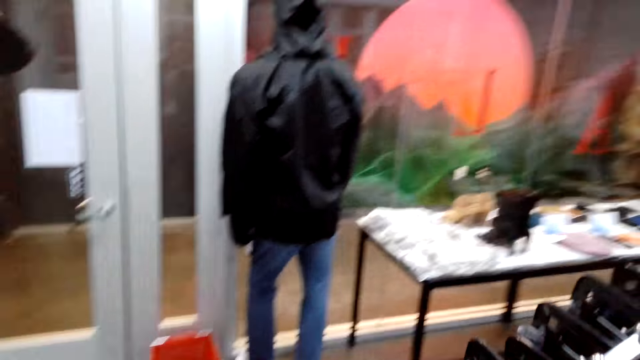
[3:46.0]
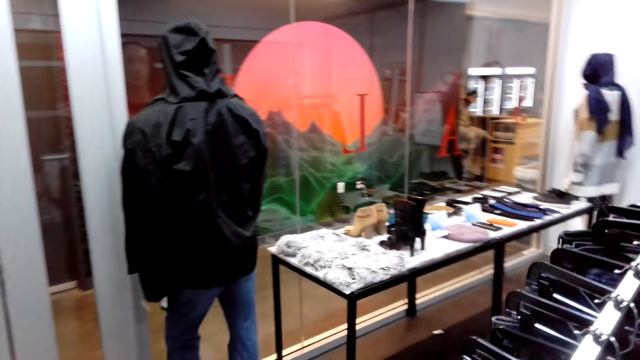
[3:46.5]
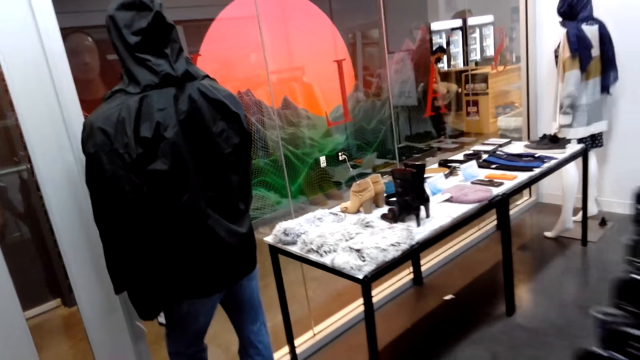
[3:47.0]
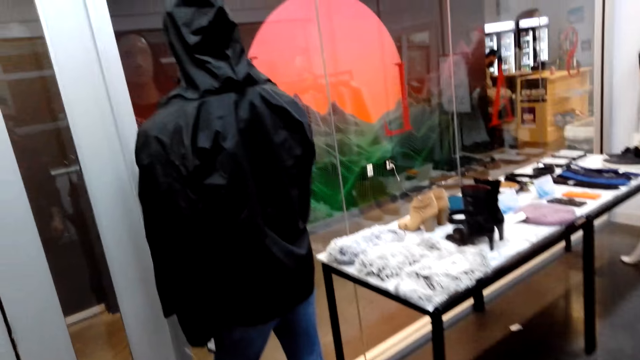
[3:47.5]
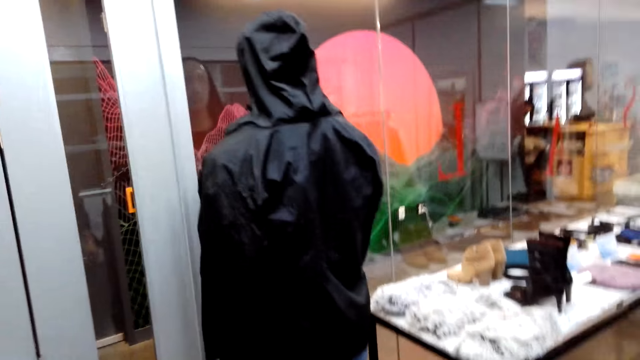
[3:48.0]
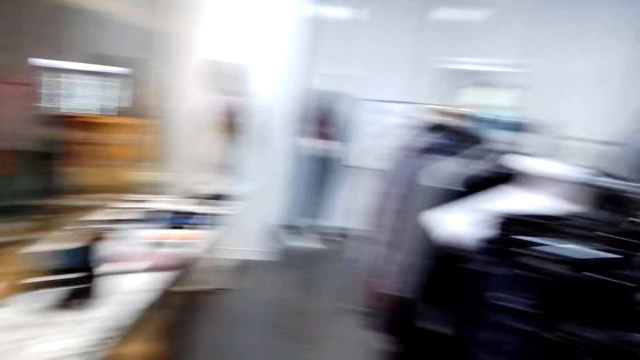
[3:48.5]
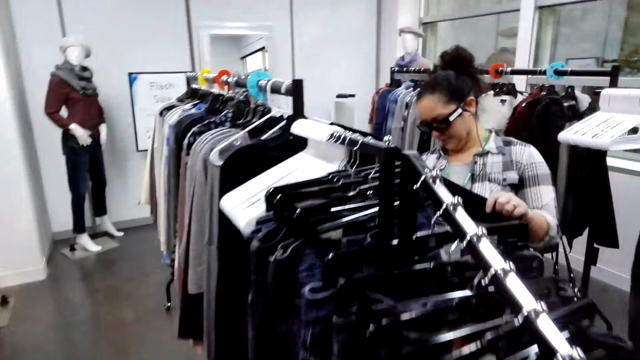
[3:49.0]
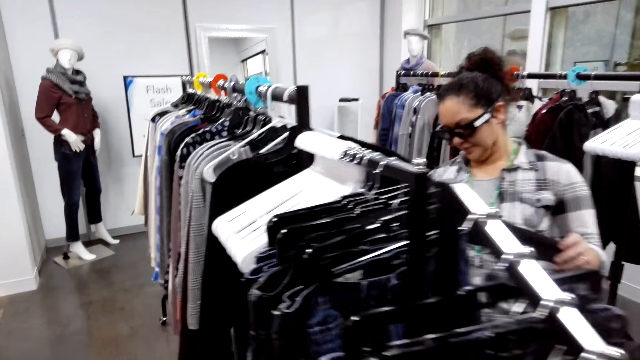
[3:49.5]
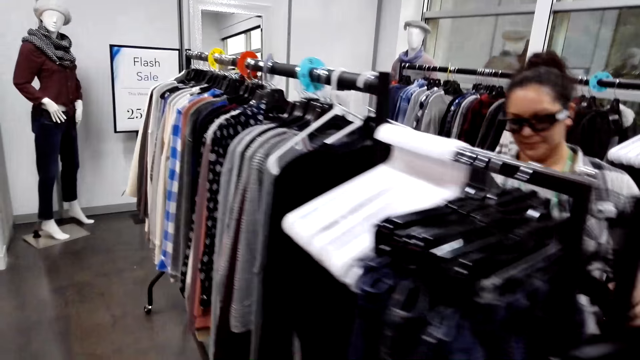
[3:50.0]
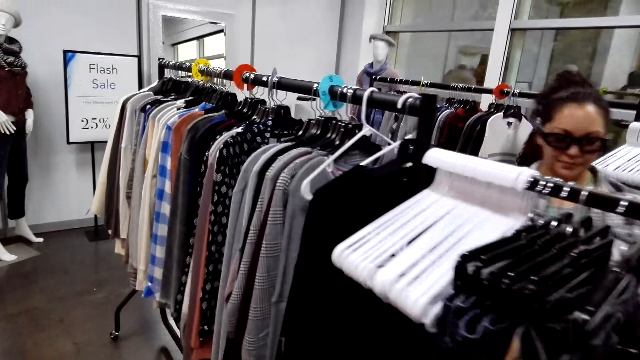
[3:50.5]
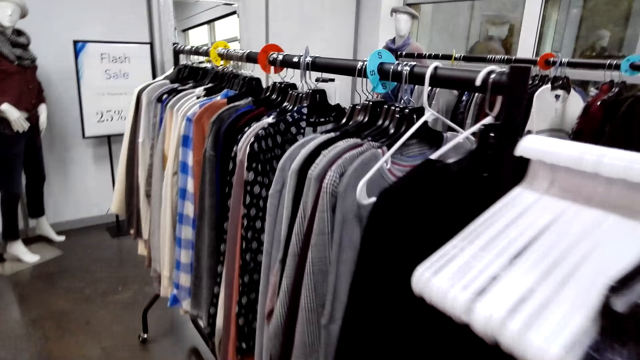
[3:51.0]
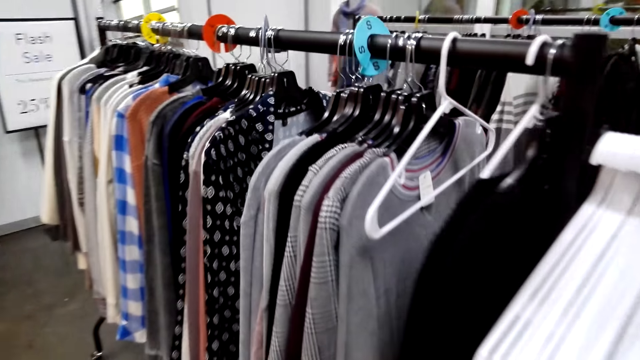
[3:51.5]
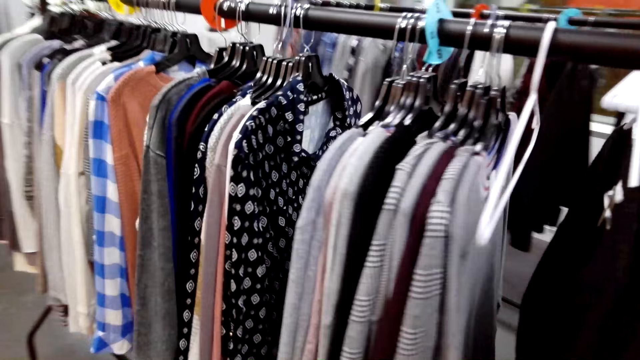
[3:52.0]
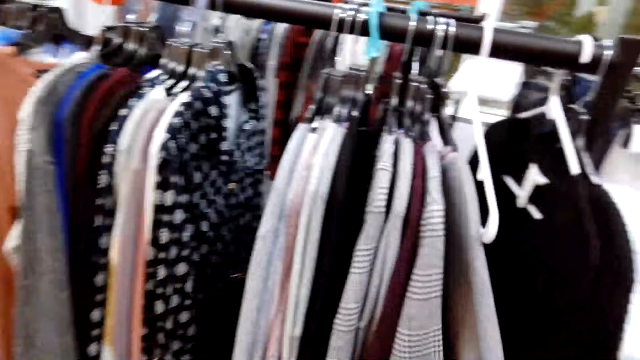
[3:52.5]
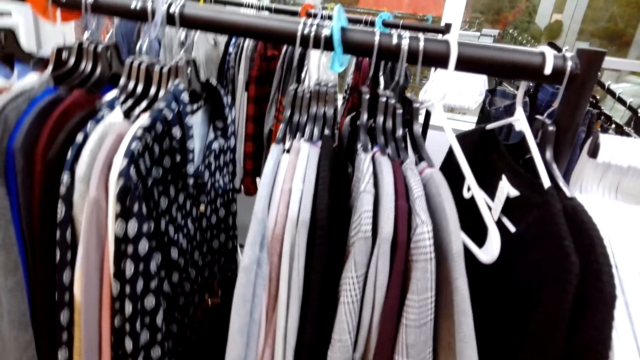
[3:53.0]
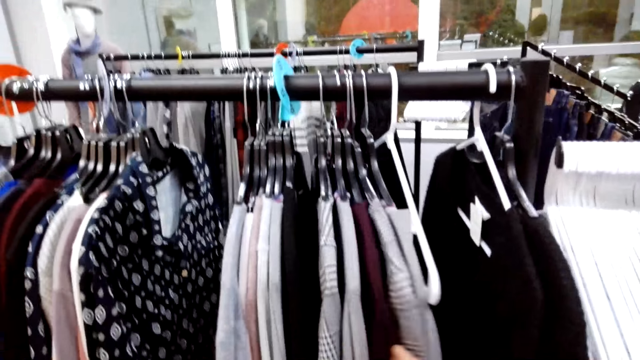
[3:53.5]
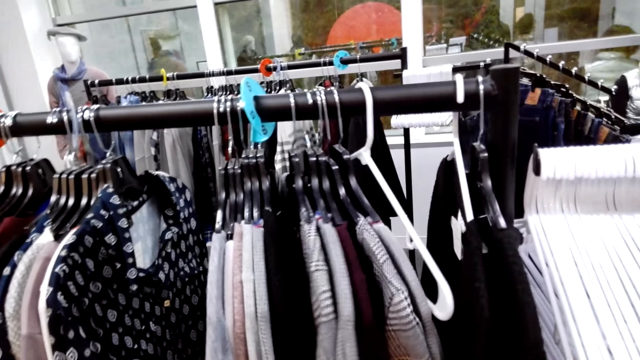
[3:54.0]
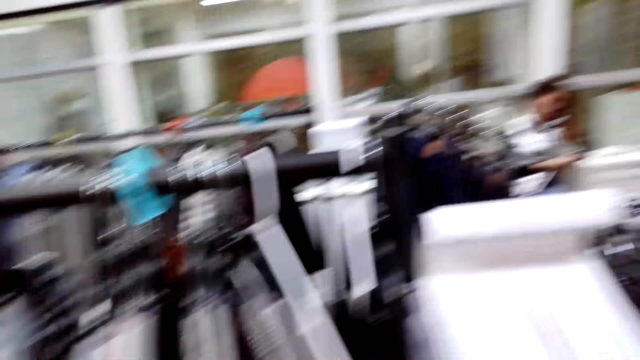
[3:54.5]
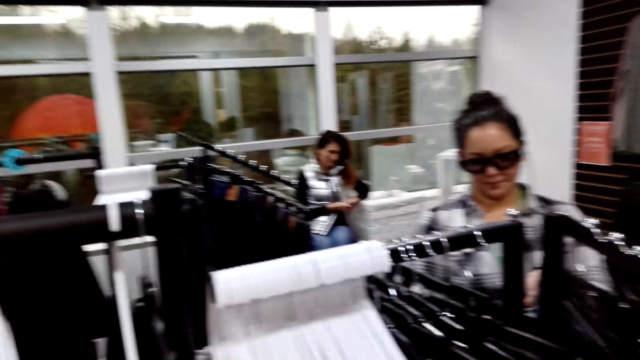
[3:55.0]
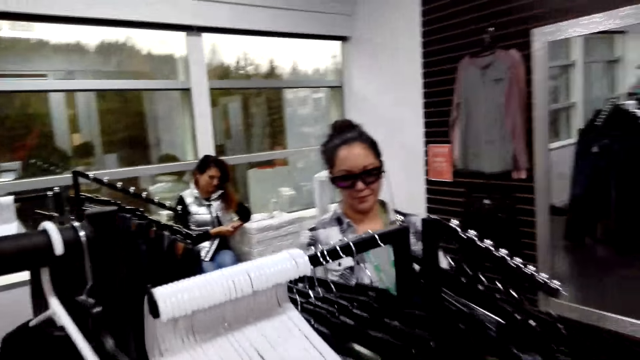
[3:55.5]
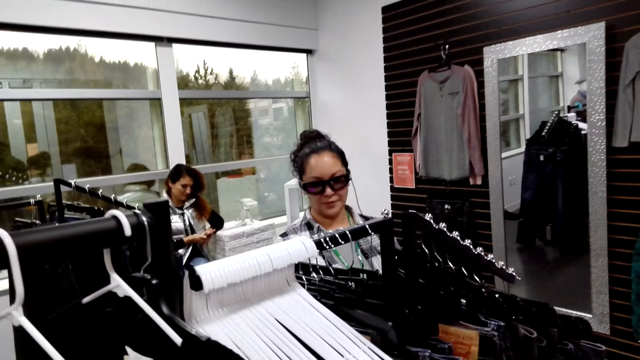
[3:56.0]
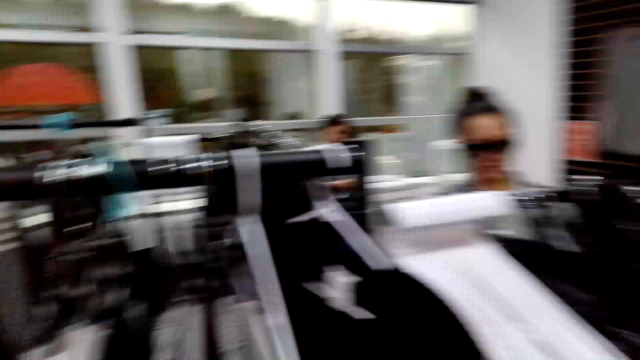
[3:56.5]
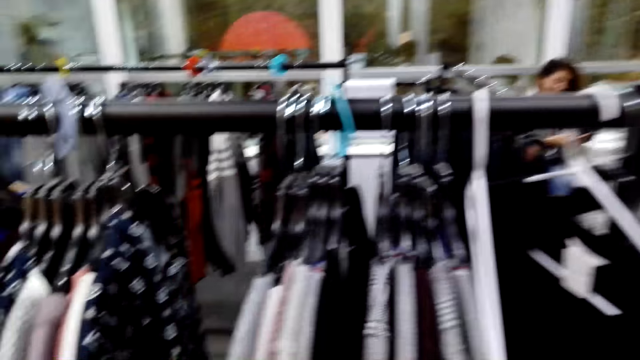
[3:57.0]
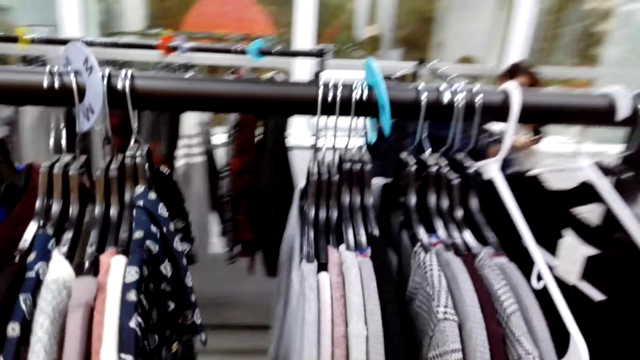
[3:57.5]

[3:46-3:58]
The camera wearer walks around the clothes rack. They touch sweaters. They look at clothes on the clothing rack. The lady looks at the clothes on the clothing rack.

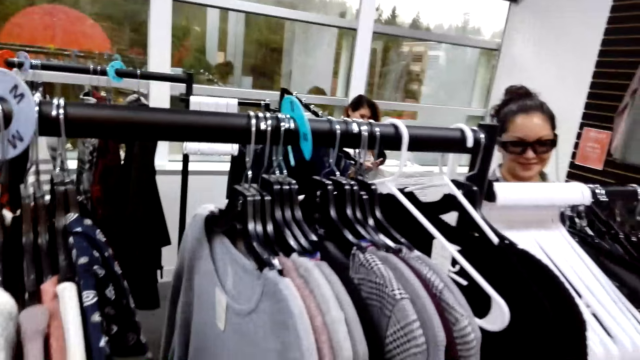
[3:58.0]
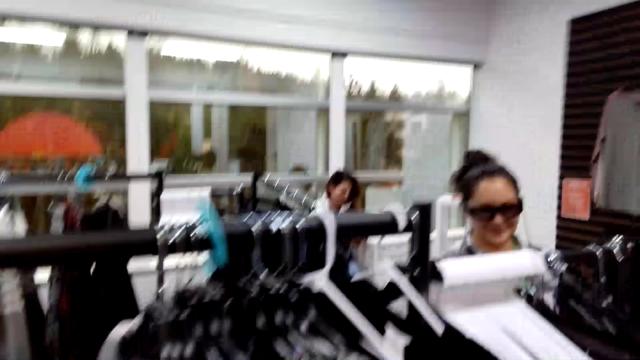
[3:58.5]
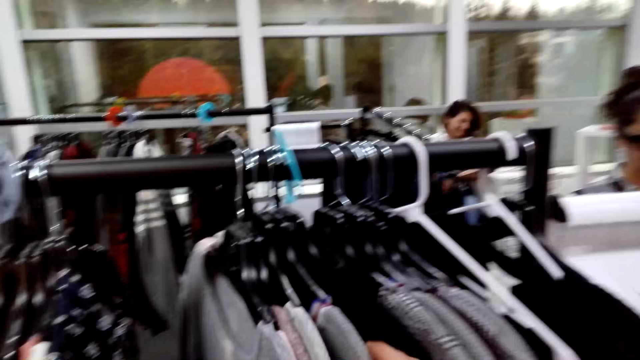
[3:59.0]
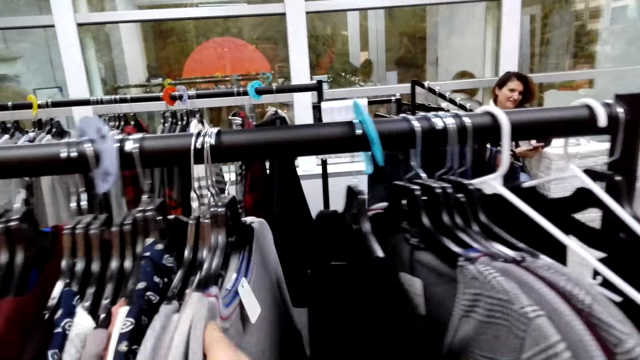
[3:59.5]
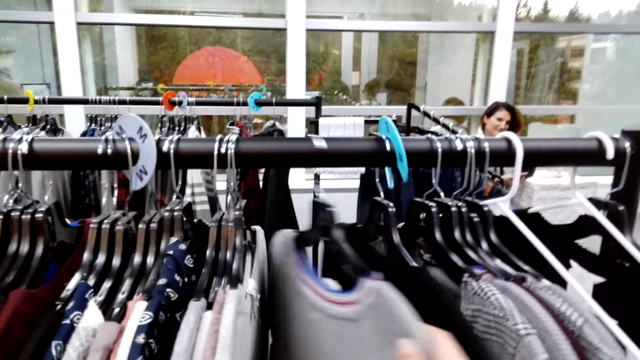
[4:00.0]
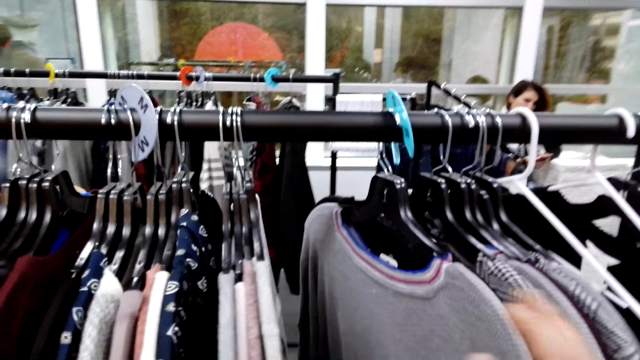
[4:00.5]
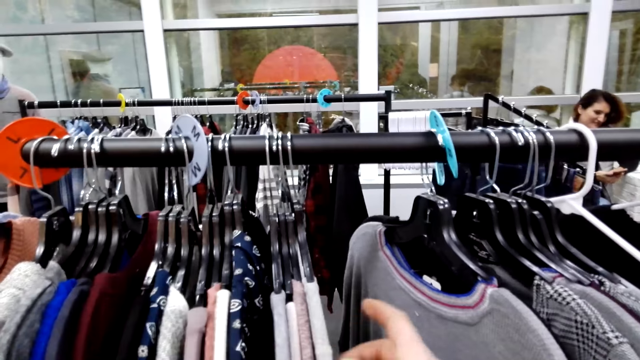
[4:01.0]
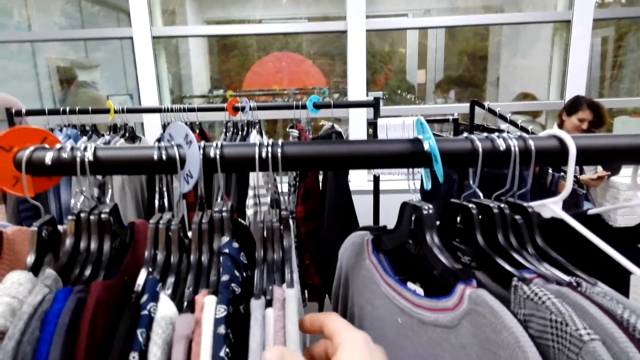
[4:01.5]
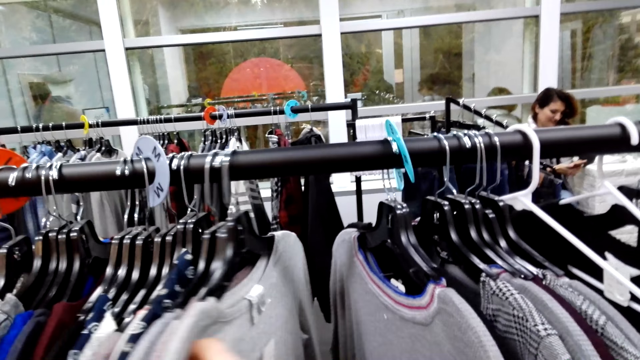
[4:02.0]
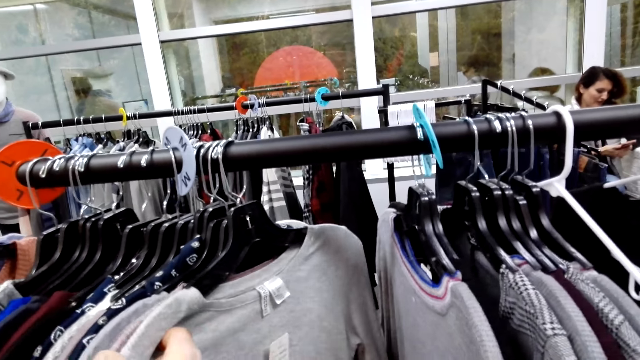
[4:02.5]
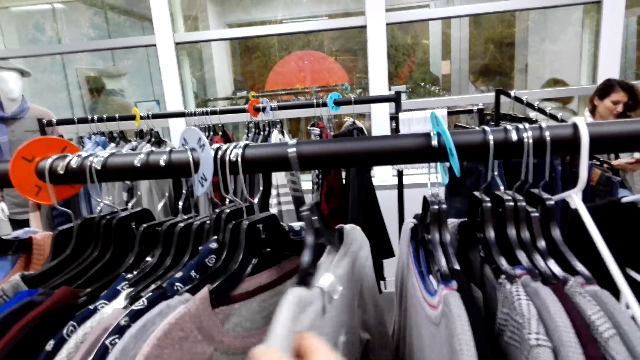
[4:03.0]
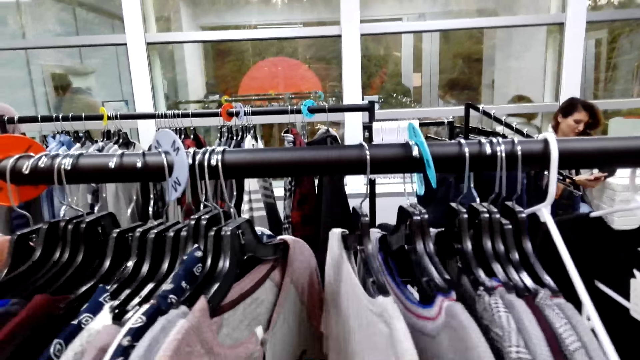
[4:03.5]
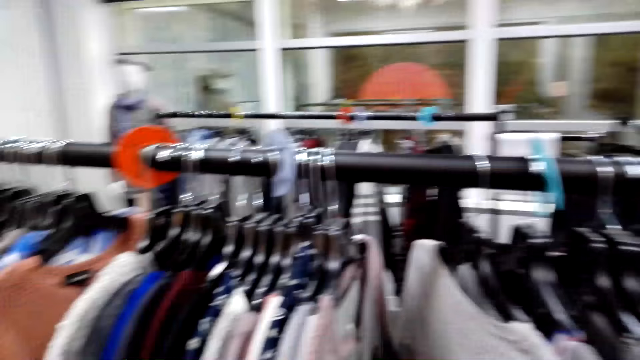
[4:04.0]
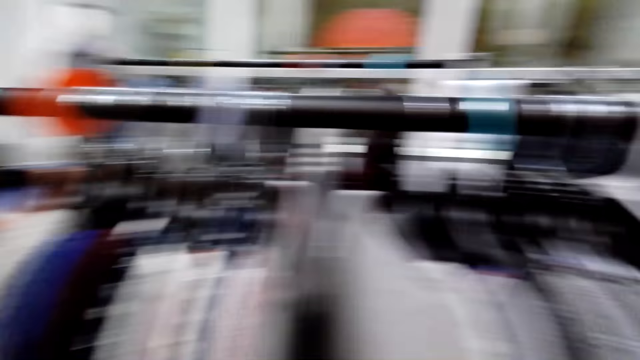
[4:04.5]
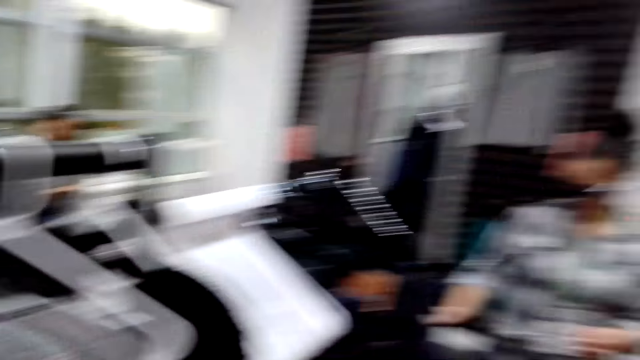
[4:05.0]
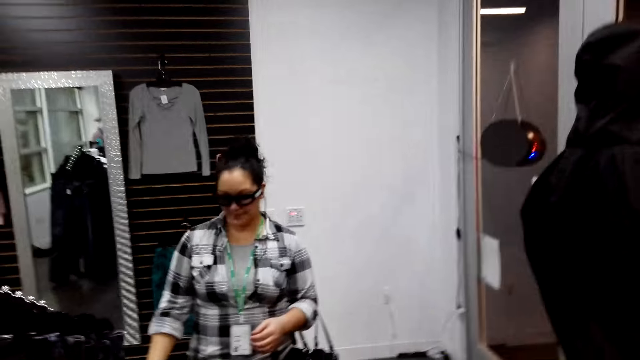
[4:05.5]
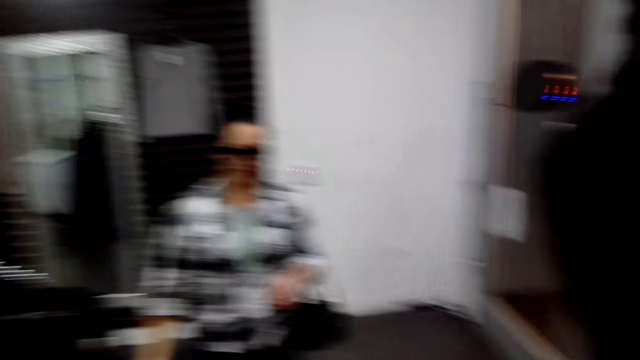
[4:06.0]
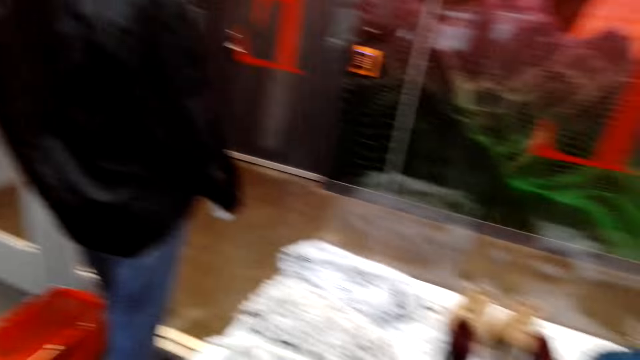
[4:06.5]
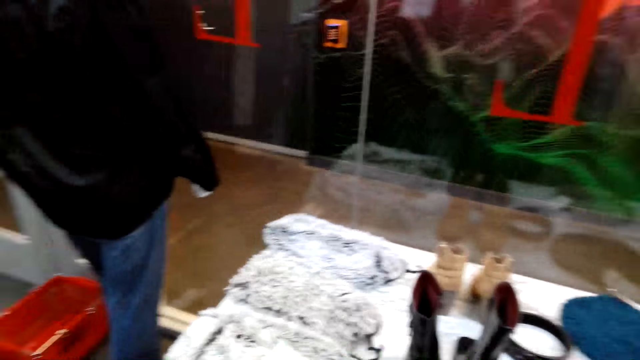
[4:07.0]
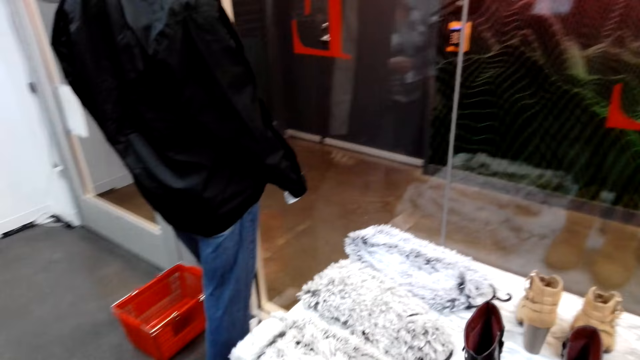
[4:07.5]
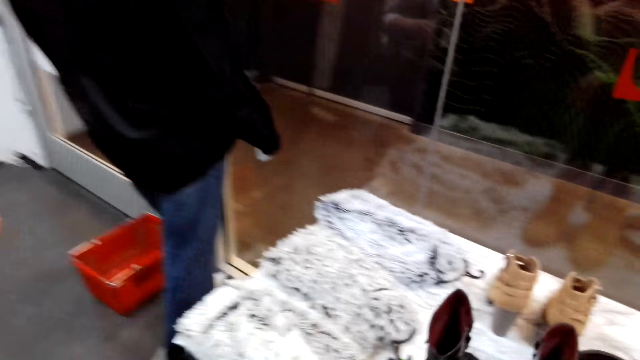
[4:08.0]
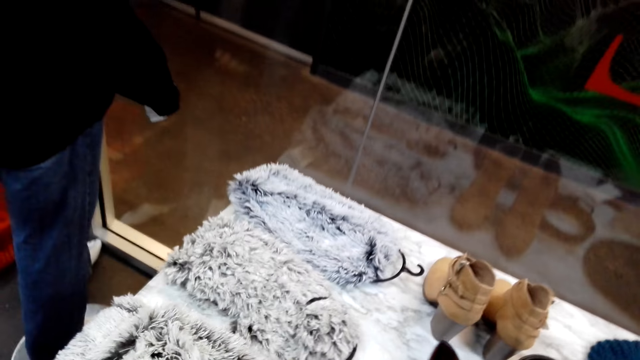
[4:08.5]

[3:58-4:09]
The camera wearer pushes the sweaters.
